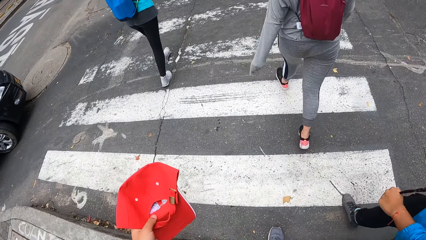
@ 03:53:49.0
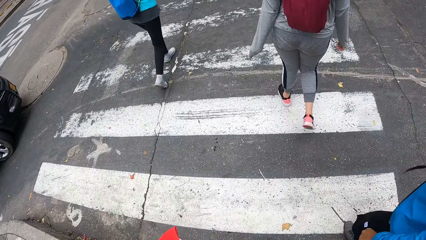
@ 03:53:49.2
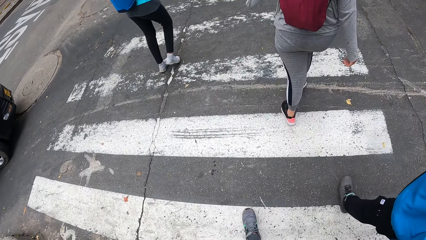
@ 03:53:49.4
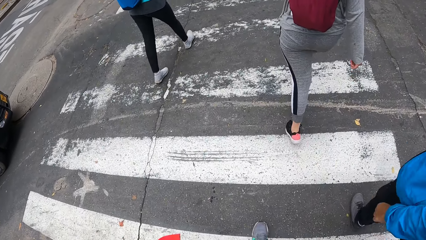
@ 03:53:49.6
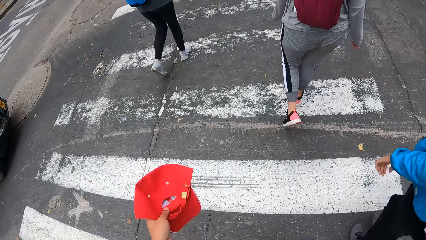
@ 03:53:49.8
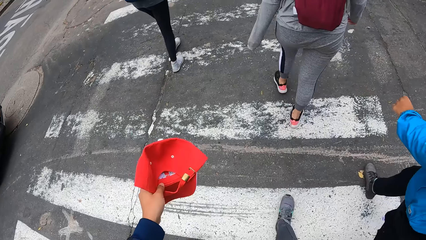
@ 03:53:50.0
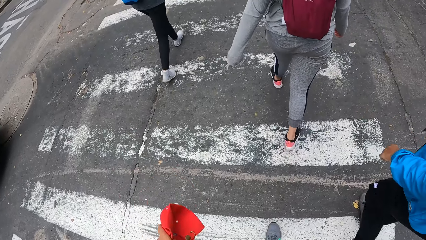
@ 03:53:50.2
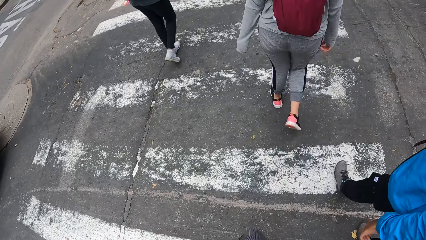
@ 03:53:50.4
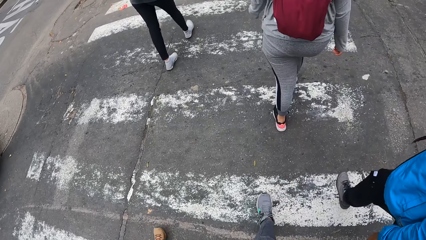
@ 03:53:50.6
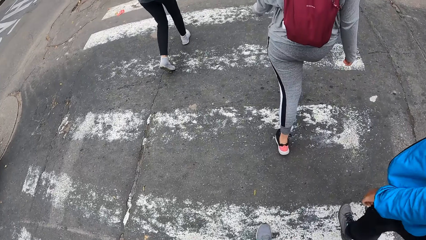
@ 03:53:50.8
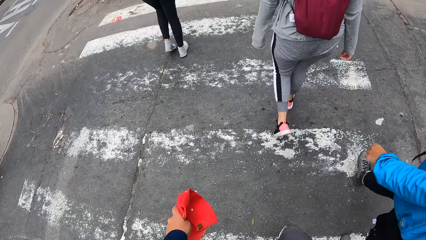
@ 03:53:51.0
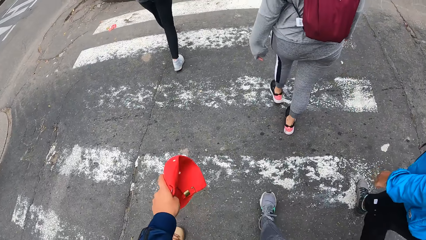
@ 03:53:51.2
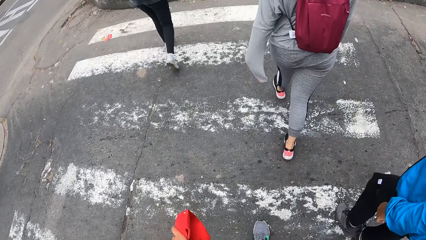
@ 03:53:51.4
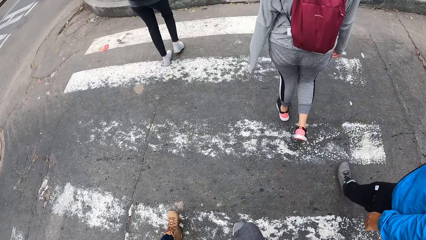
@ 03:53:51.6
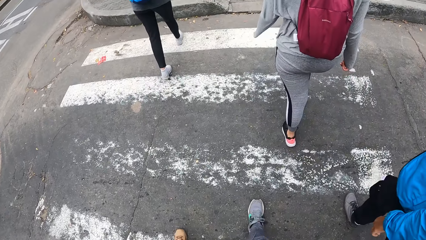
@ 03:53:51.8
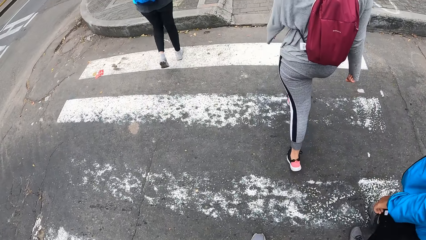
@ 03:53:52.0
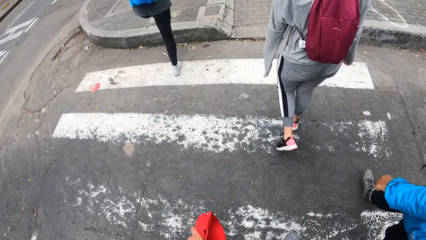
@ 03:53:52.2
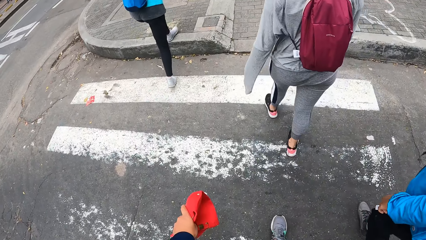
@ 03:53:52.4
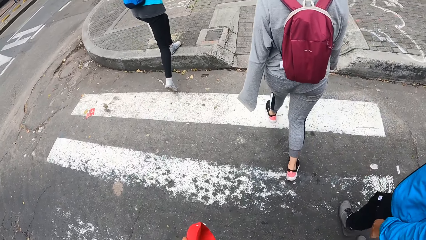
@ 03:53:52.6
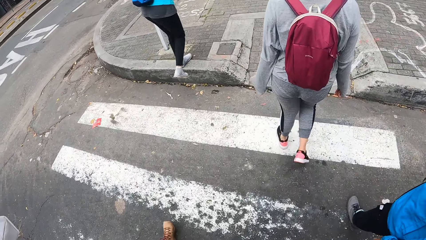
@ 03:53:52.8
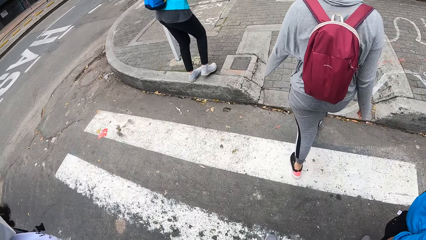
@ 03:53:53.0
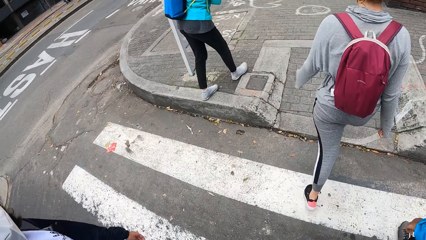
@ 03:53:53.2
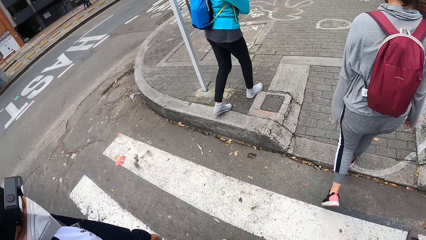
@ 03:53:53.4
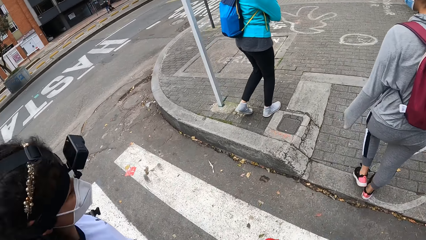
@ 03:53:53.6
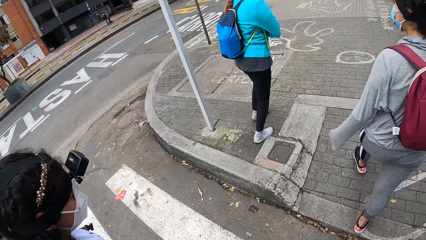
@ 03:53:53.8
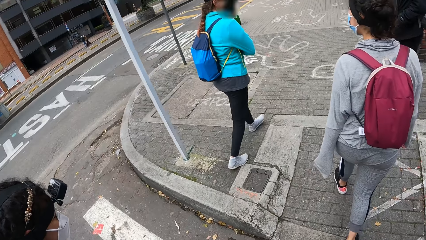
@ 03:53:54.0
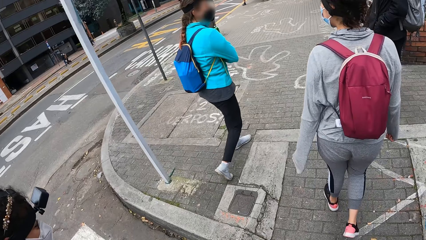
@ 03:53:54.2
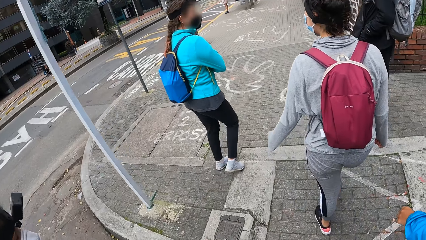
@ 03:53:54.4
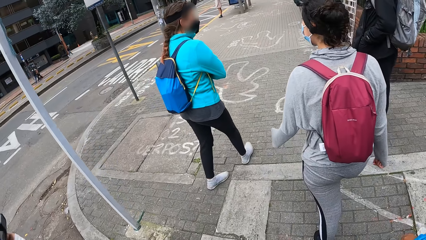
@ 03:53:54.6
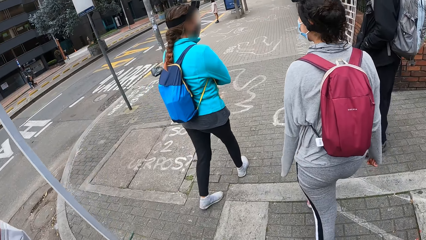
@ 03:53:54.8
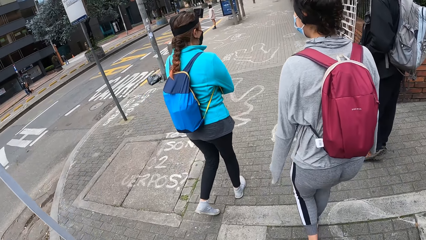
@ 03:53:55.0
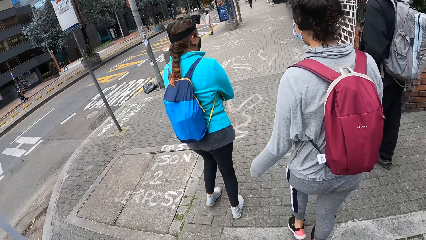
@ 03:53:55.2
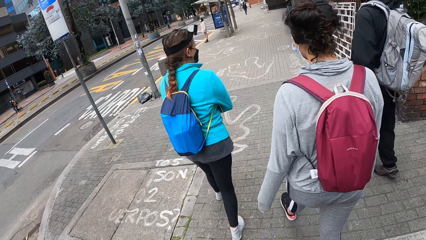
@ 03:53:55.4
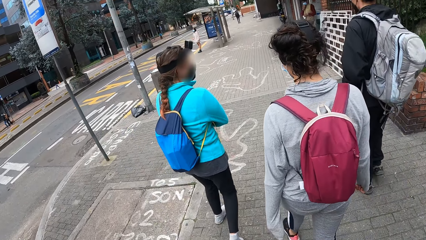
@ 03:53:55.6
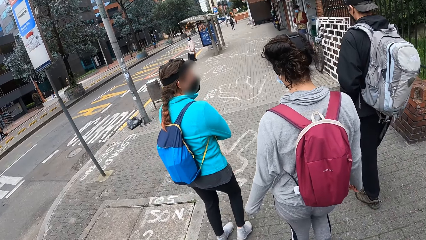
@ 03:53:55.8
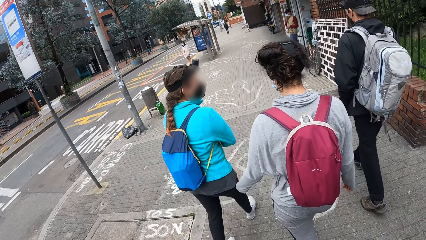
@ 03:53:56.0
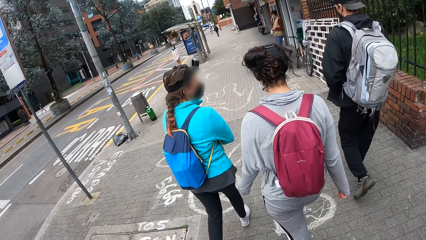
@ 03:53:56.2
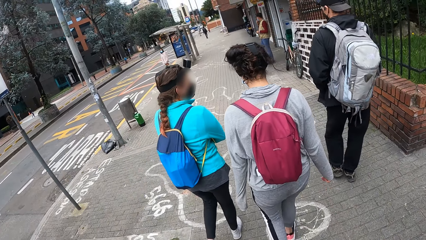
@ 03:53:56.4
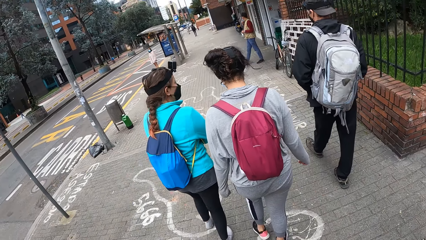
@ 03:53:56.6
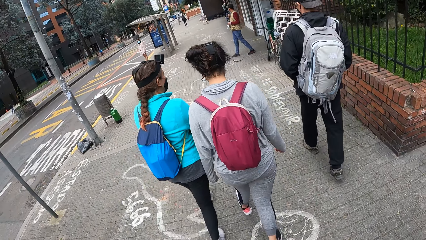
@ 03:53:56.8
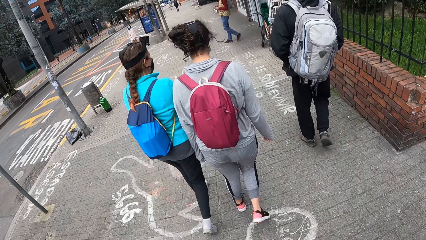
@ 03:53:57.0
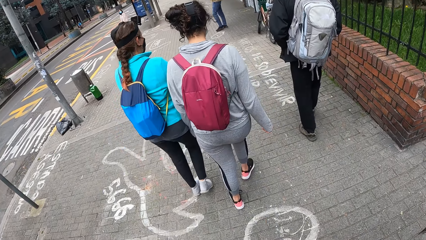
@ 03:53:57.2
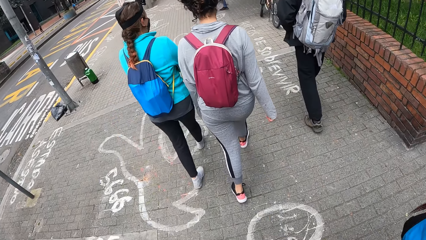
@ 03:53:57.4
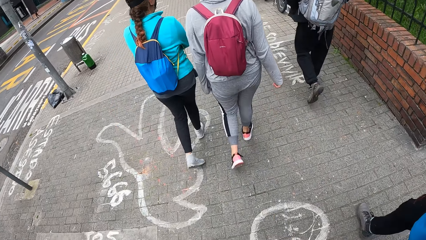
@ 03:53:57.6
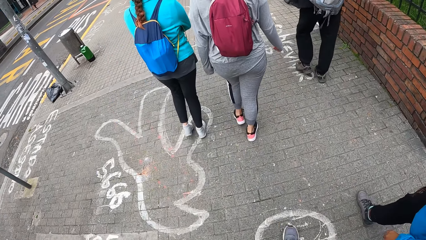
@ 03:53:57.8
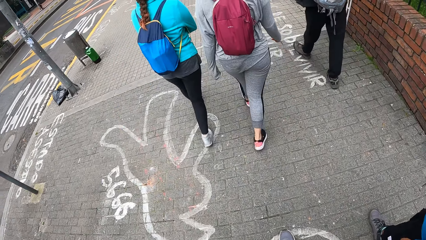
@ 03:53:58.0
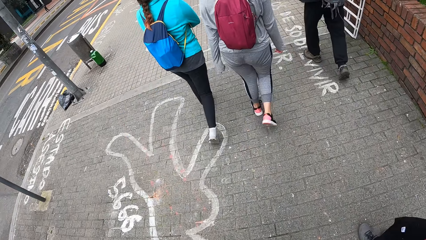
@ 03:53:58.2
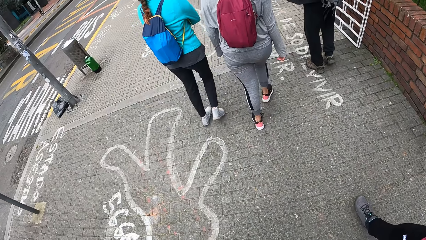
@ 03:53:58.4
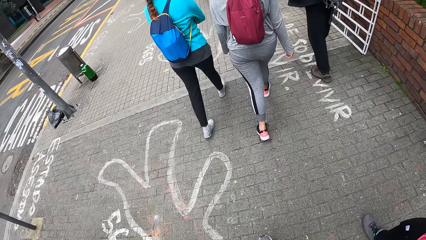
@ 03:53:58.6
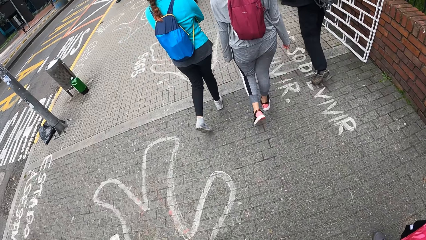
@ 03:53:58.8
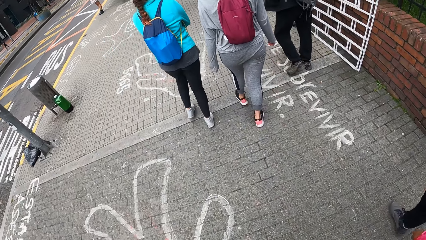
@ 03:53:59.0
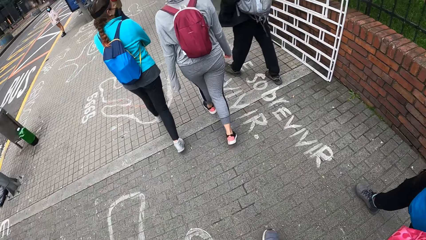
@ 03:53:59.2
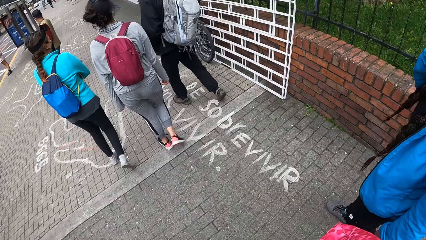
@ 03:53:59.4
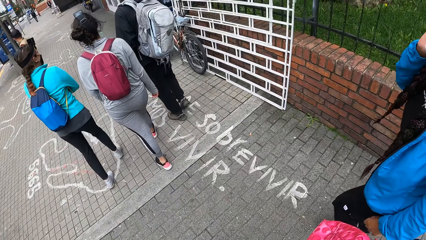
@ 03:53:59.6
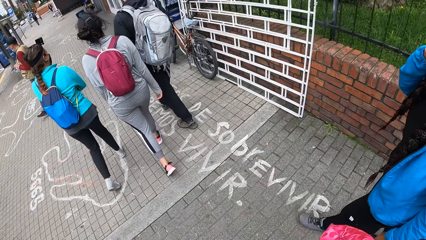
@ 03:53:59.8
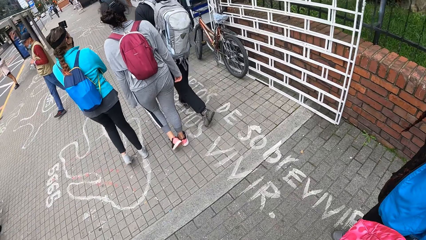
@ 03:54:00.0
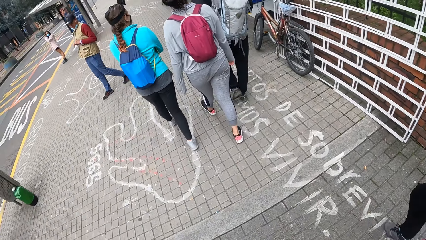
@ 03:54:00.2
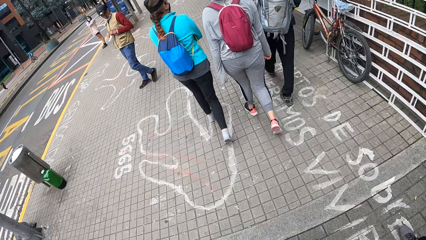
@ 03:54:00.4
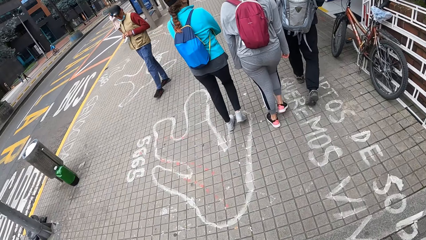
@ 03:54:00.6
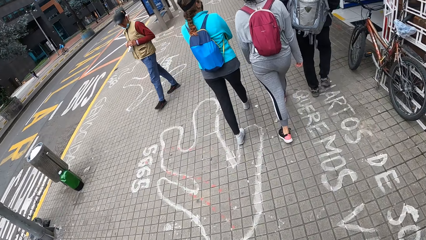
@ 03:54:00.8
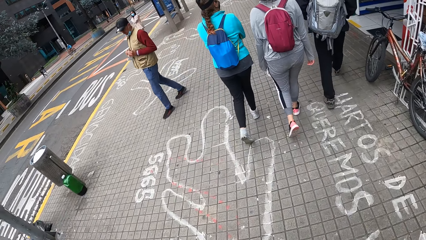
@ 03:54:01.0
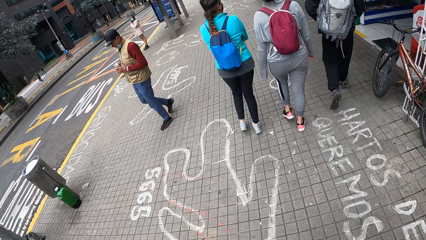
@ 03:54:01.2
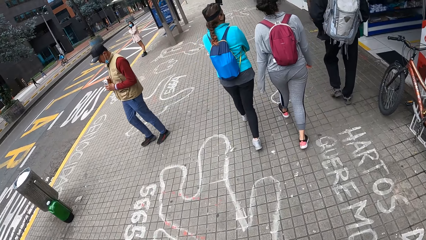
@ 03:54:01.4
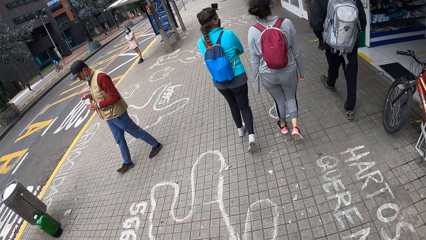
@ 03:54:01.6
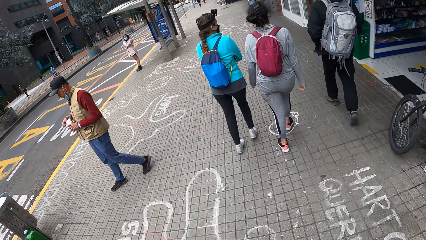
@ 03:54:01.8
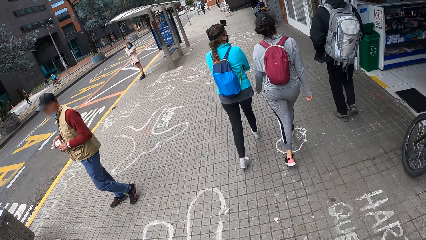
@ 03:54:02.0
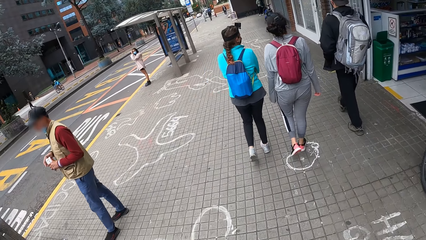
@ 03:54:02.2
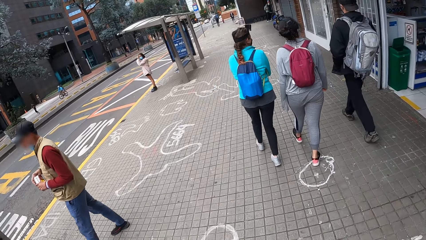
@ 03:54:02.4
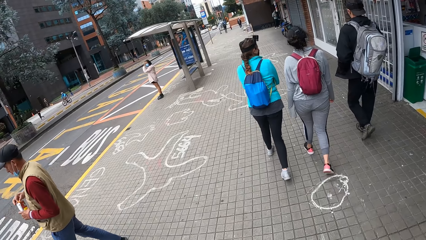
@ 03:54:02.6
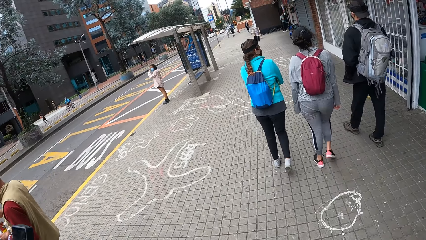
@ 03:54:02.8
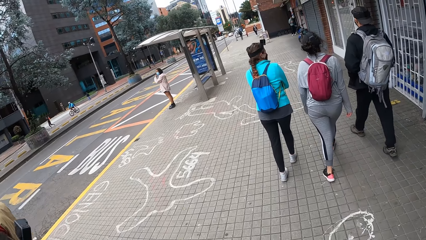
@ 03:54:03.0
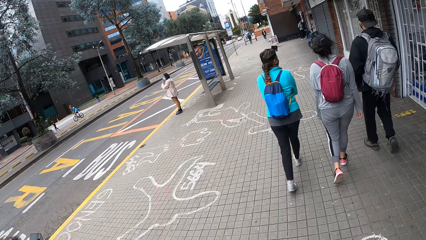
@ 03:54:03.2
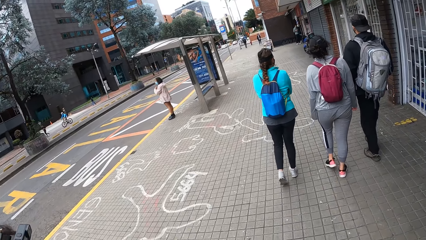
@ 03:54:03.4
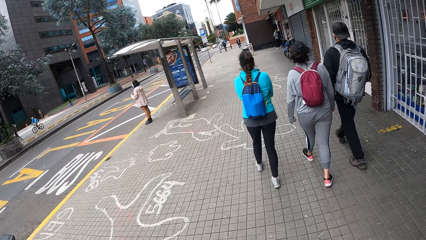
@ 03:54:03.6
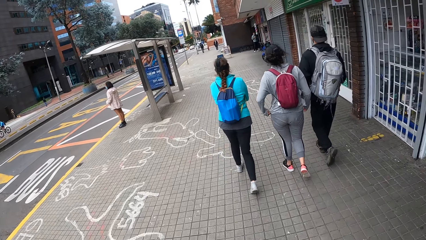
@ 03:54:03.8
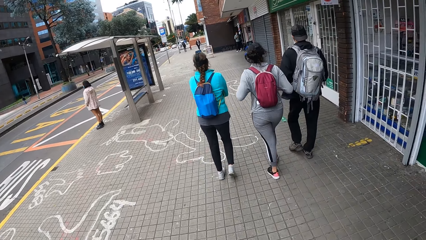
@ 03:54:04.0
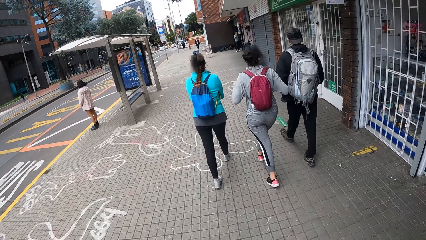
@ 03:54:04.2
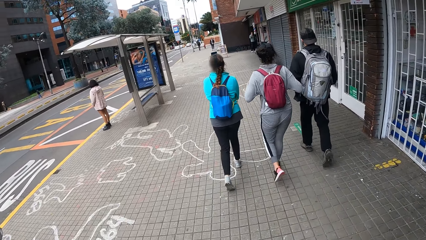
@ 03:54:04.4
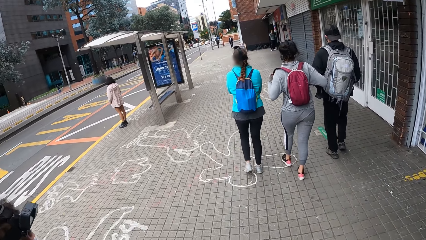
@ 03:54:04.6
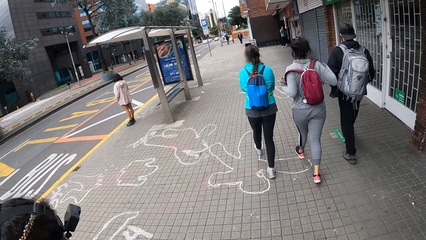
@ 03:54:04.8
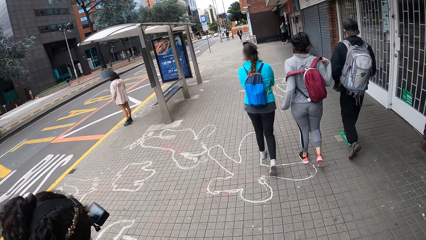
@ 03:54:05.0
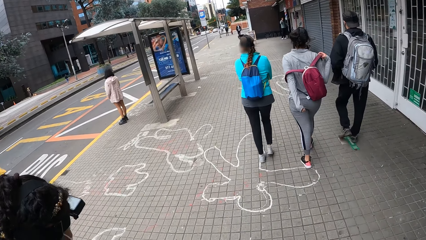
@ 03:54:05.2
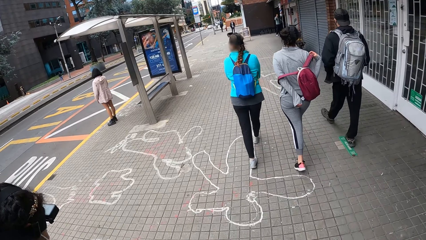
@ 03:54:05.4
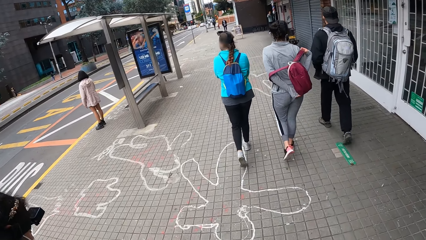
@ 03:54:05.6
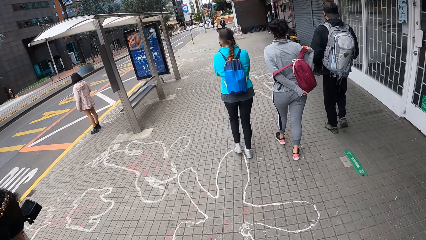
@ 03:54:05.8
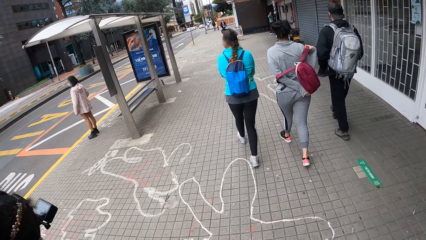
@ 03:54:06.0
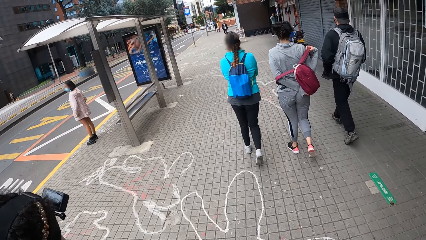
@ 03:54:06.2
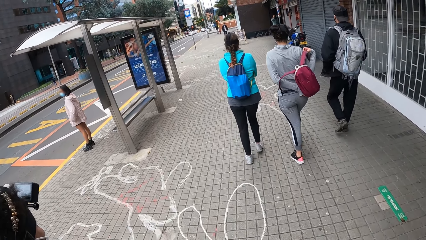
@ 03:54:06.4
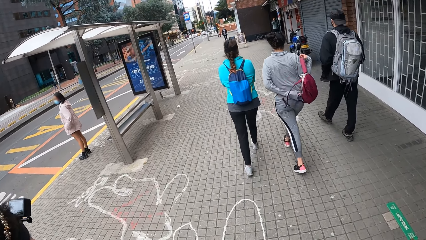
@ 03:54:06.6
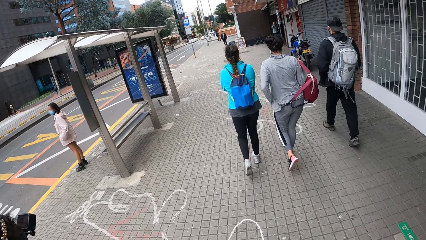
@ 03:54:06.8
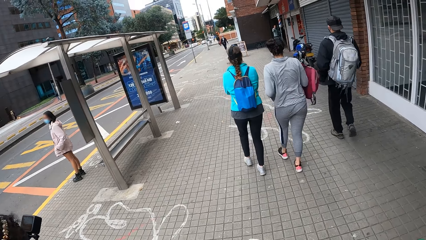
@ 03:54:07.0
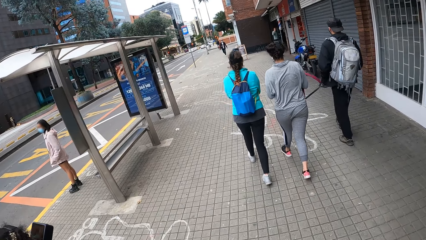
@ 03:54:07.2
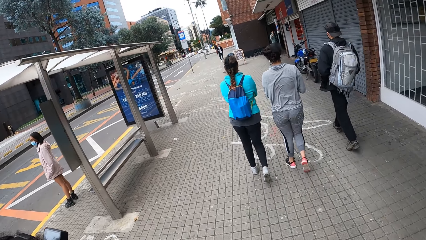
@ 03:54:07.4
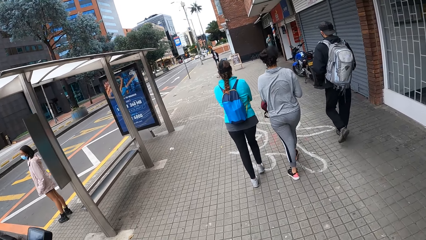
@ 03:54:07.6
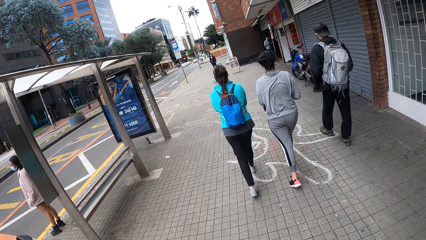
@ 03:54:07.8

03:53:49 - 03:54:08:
The camera wearer holds the hat with her left hand. She walks along the sidewalk. A woman removes her backpack from her back with her hands.
